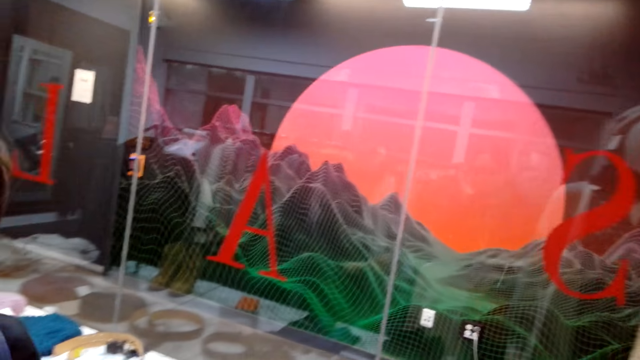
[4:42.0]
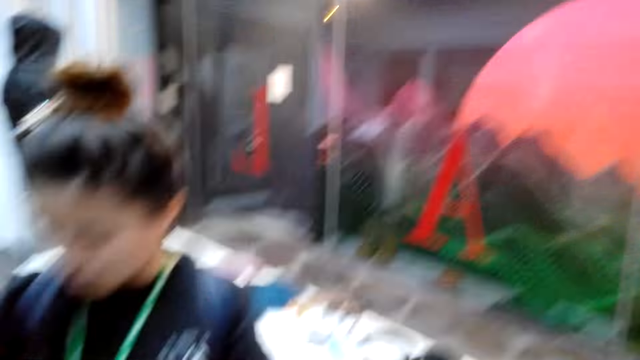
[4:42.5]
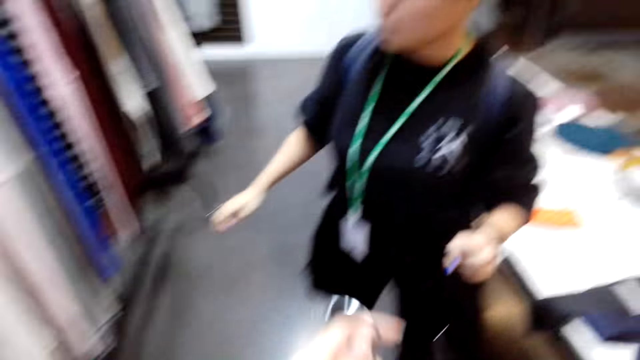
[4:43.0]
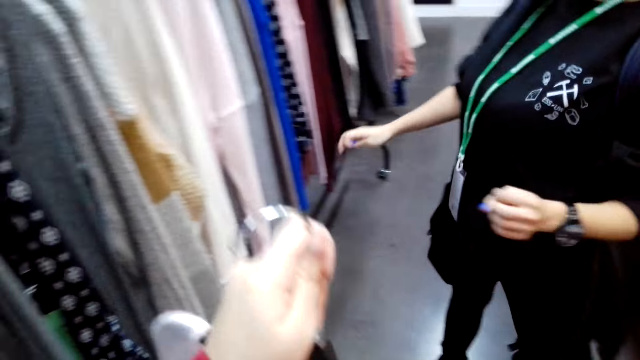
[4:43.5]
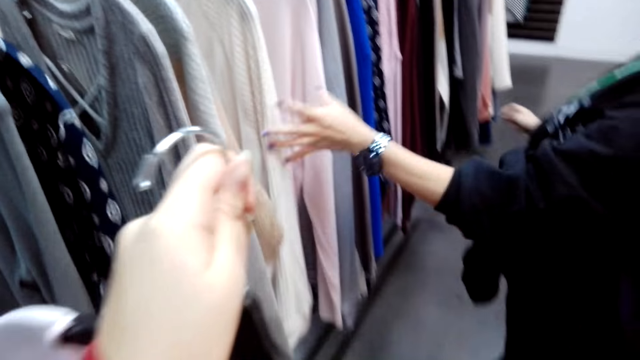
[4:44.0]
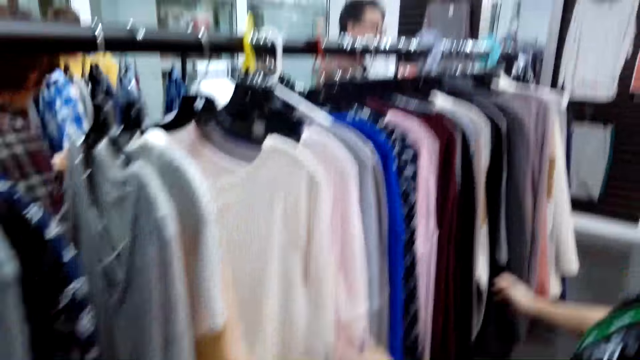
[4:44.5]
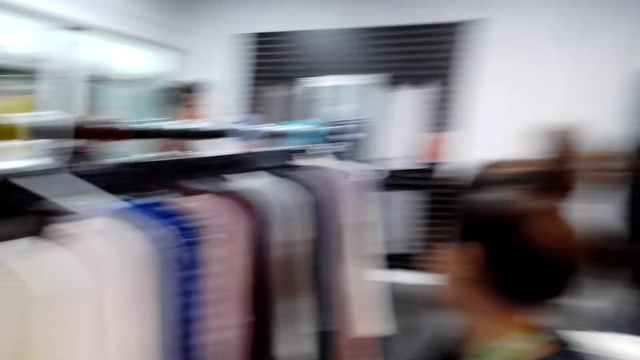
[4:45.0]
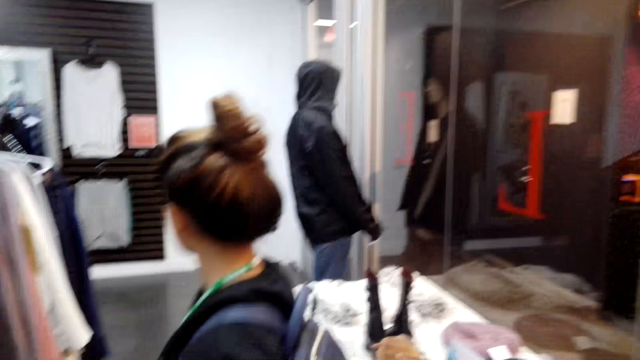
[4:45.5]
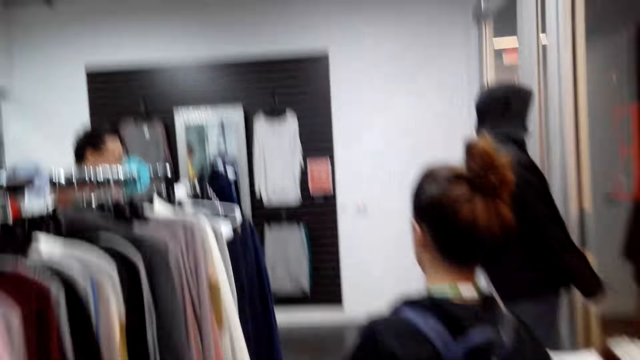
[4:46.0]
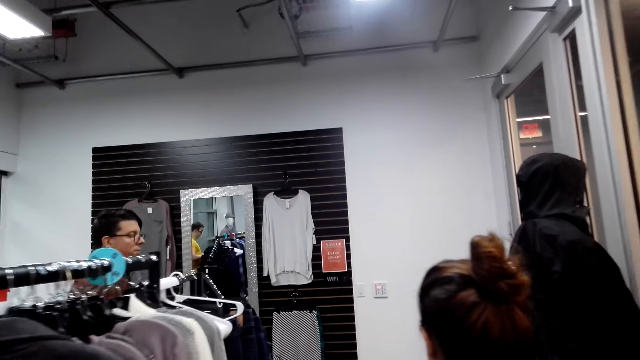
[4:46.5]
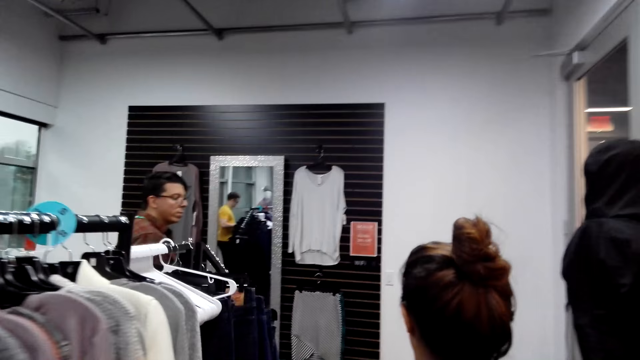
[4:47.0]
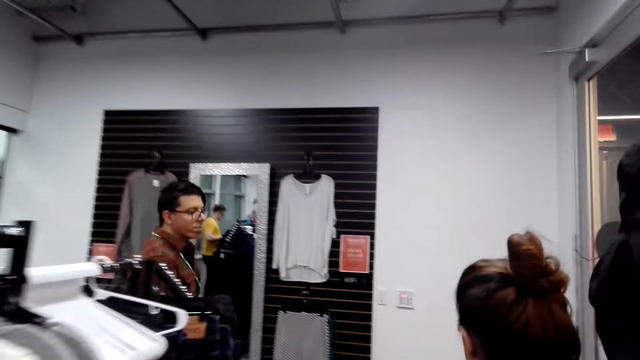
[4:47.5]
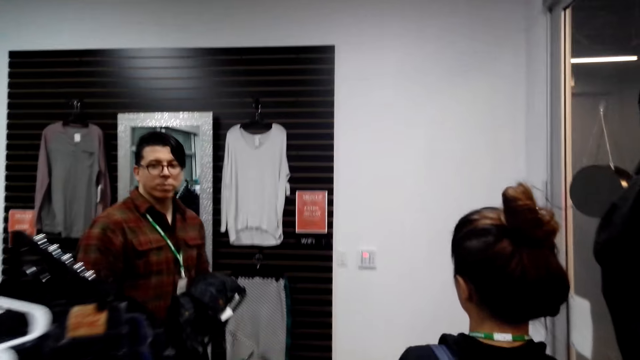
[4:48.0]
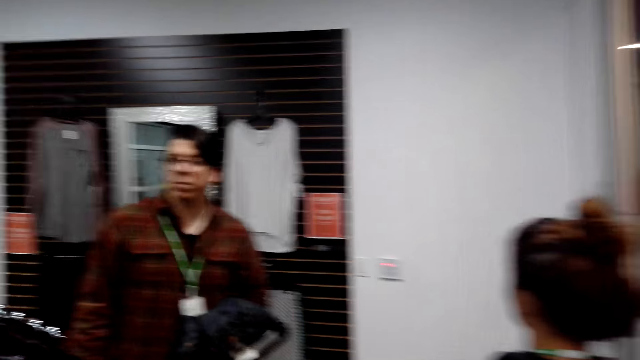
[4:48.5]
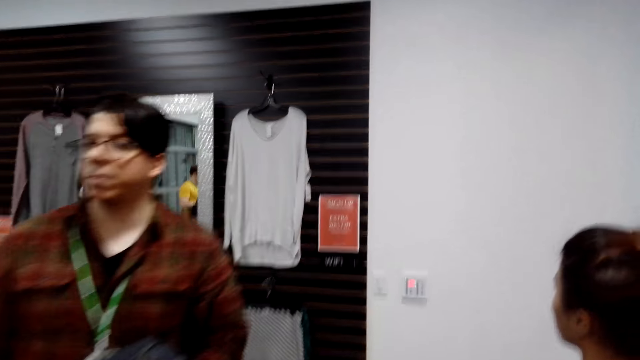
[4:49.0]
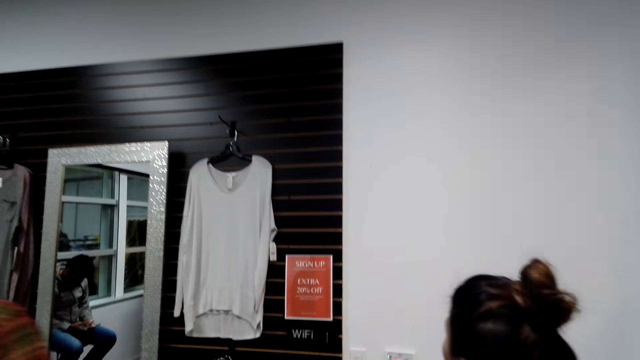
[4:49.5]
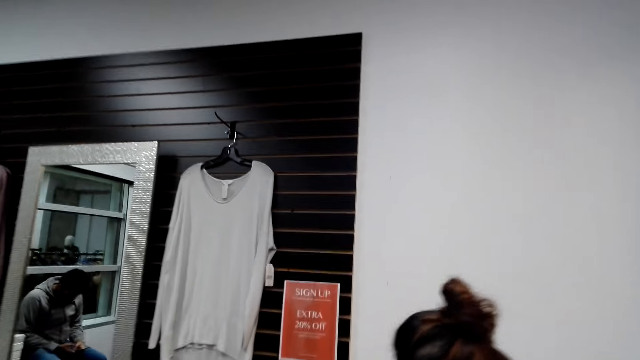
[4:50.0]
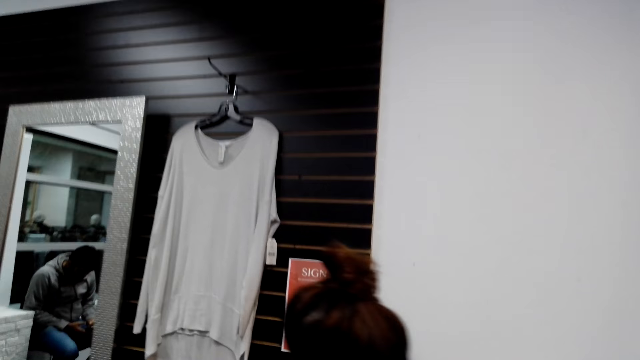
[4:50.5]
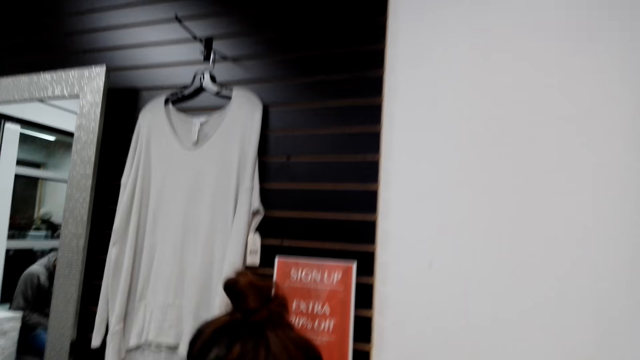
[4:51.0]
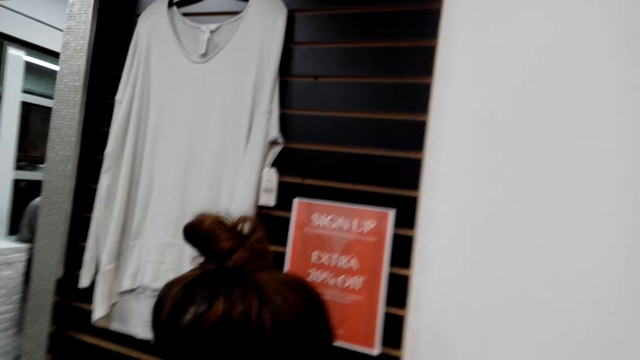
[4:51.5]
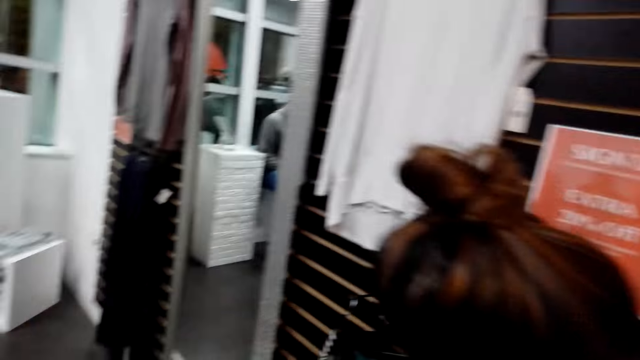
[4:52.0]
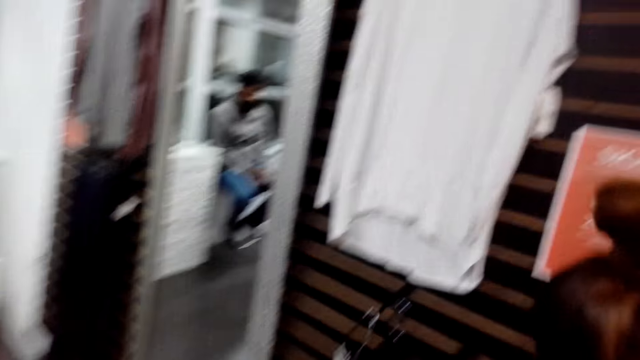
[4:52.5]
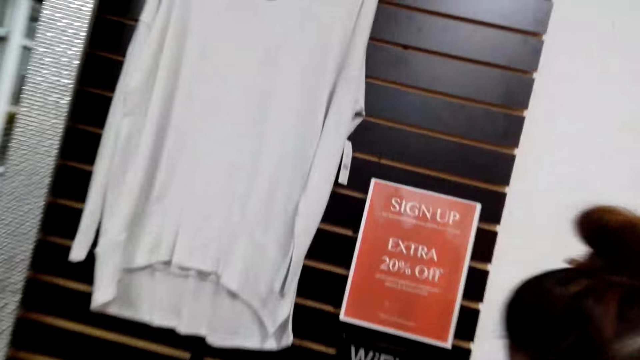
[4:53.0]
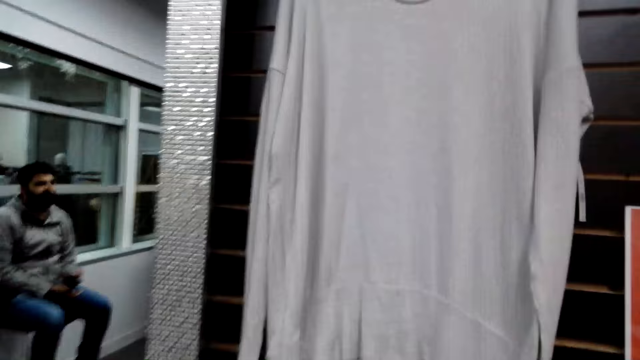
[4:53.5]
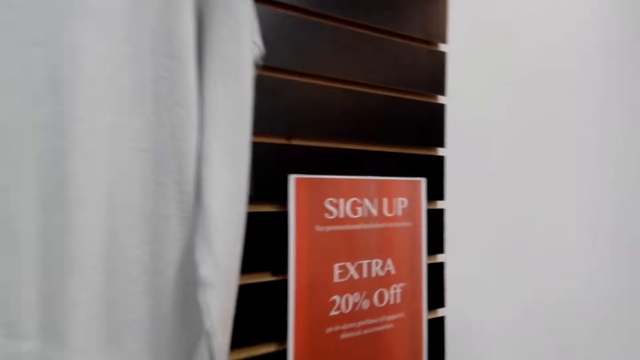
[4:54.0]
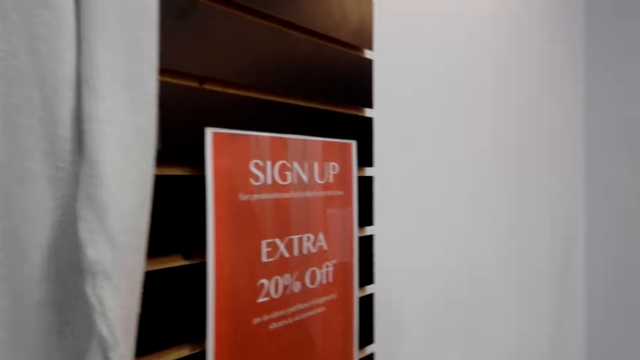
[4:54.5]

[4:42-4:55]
The camera wearer turns to the hanging line. They walk behind a woman. The woman walks around the store. The camera wearer looks at a signup poster together with the woman. They talk with the woman.

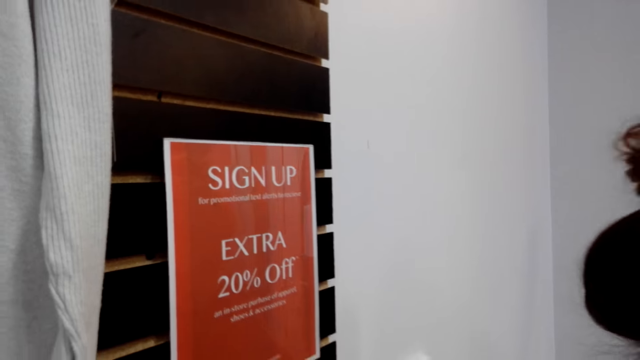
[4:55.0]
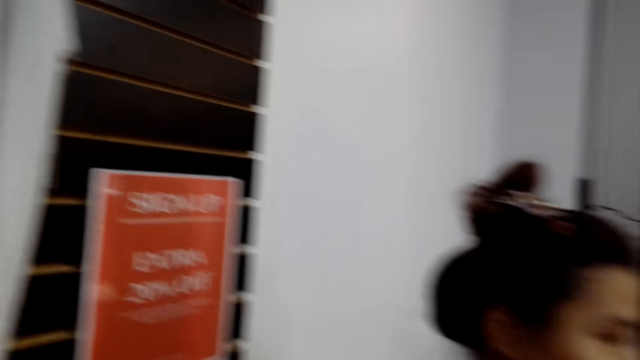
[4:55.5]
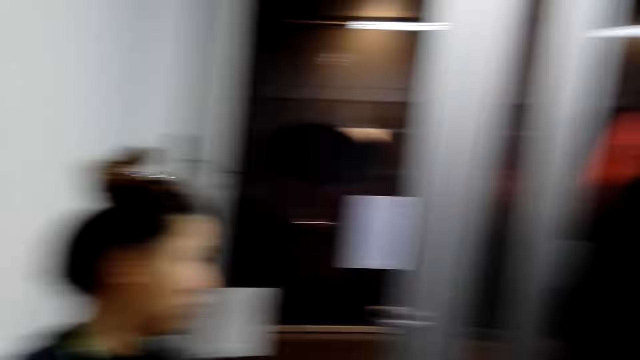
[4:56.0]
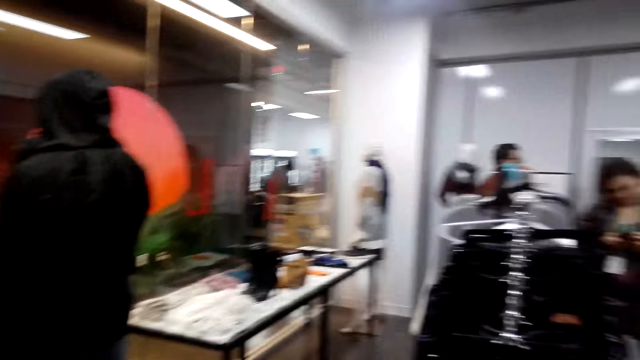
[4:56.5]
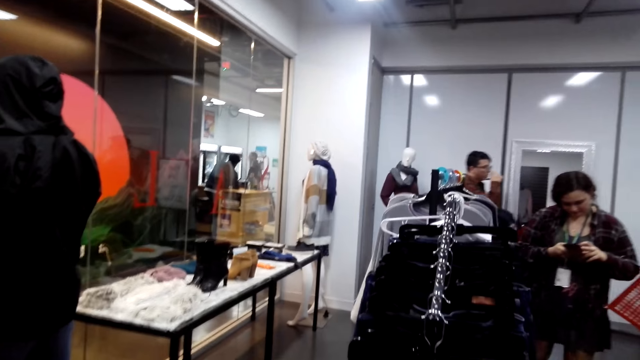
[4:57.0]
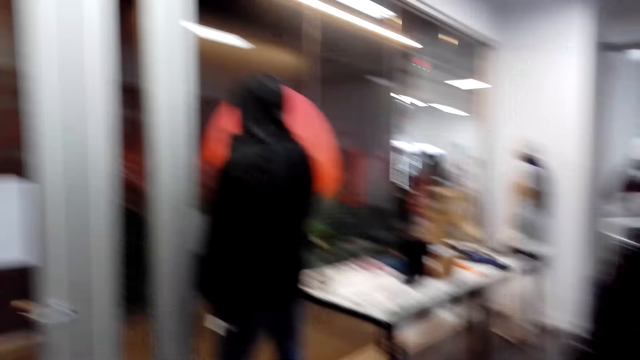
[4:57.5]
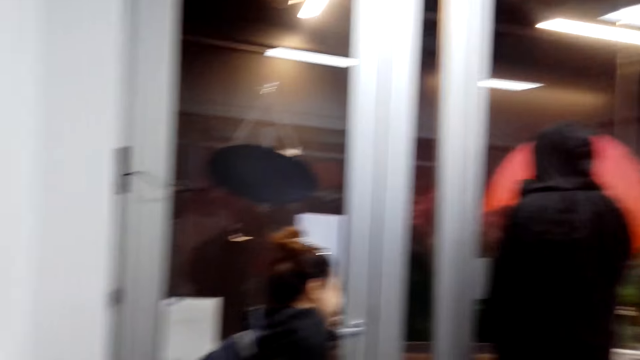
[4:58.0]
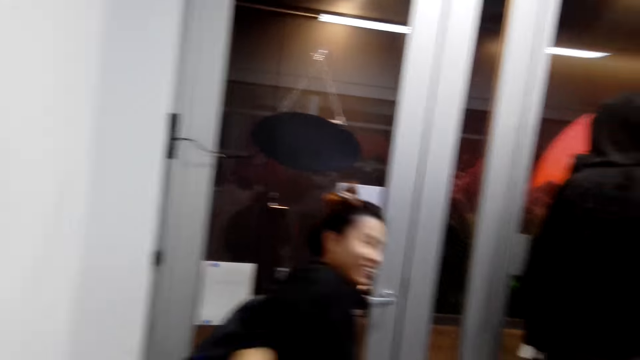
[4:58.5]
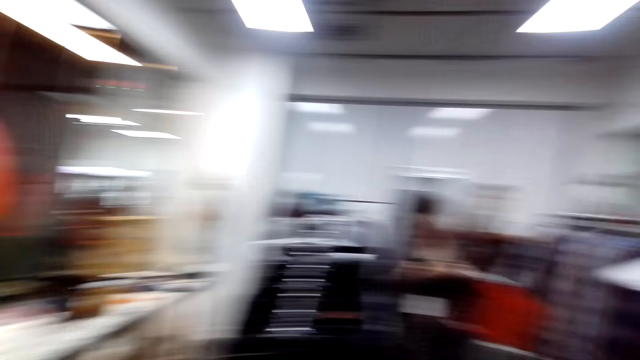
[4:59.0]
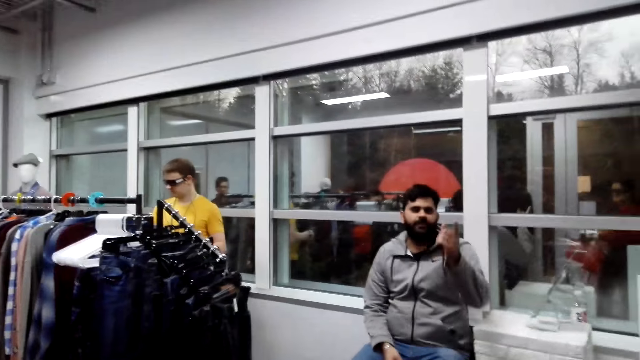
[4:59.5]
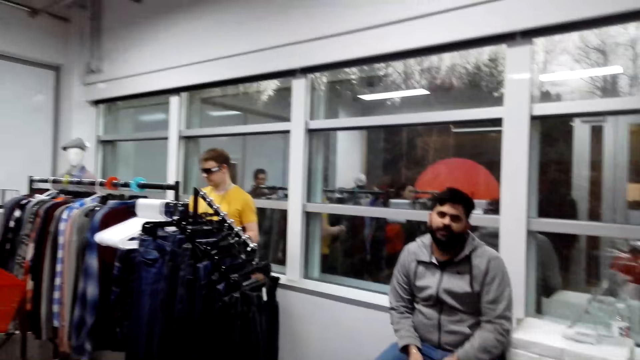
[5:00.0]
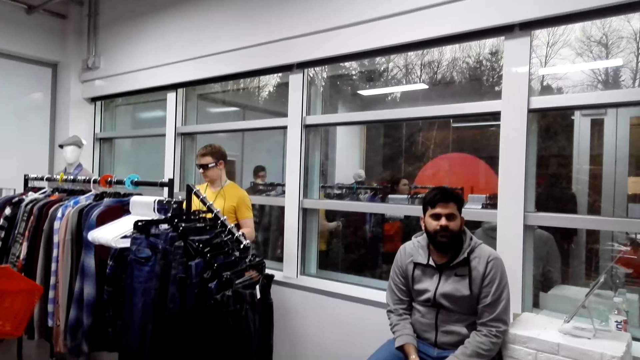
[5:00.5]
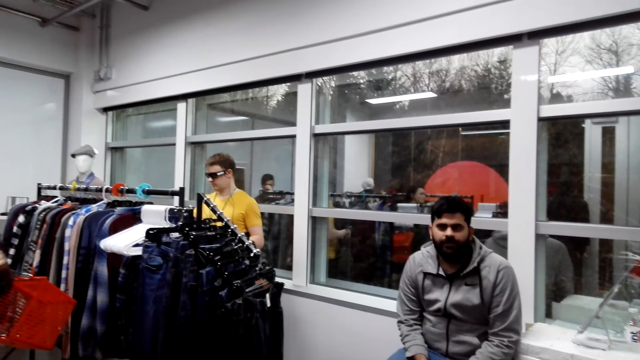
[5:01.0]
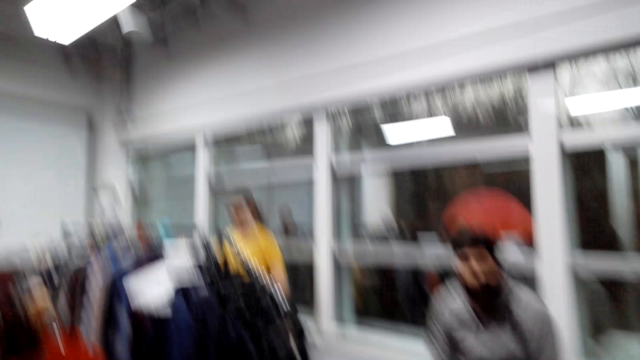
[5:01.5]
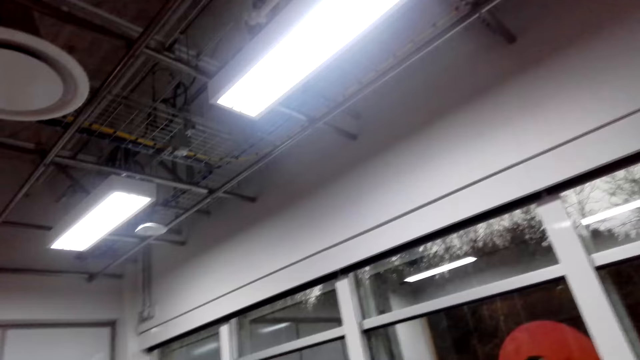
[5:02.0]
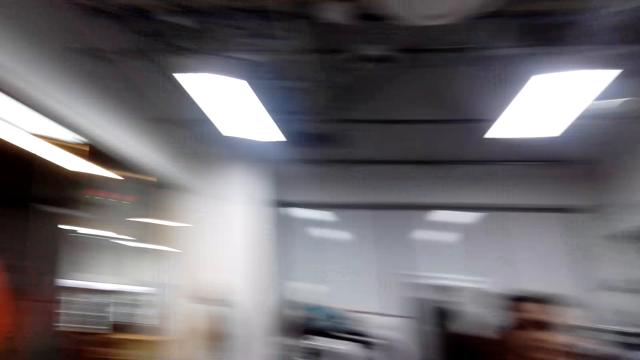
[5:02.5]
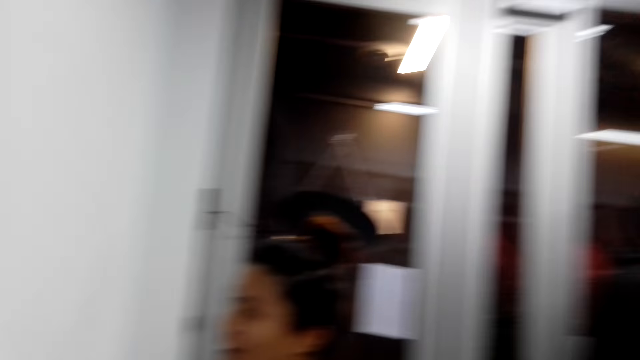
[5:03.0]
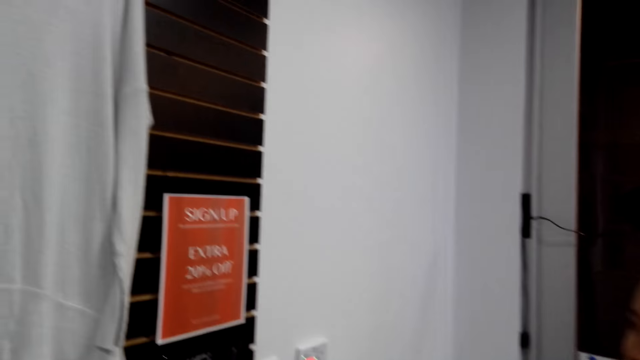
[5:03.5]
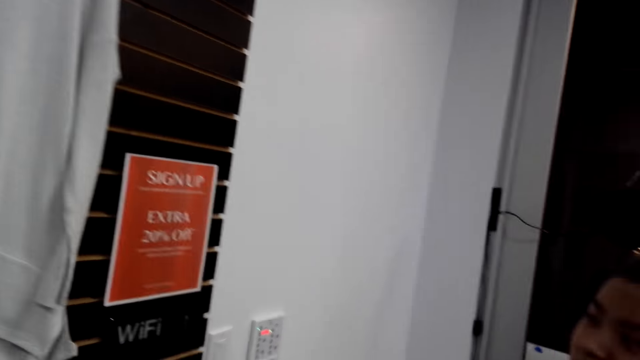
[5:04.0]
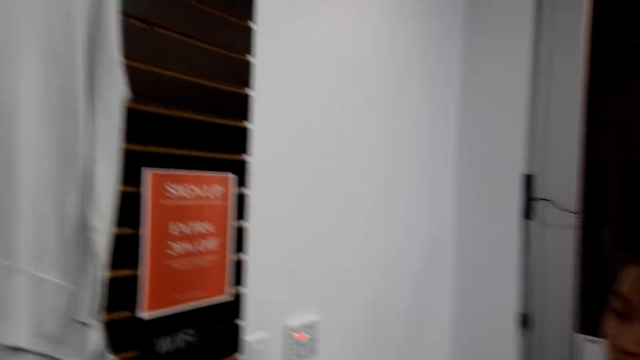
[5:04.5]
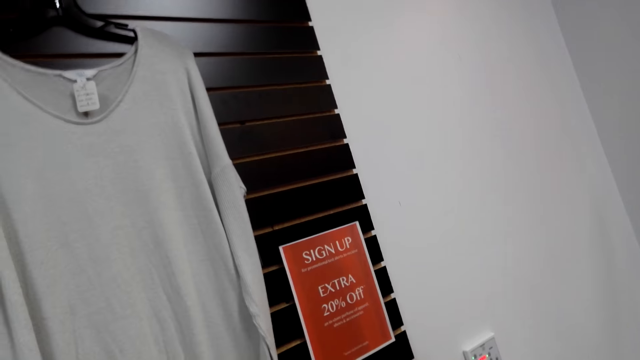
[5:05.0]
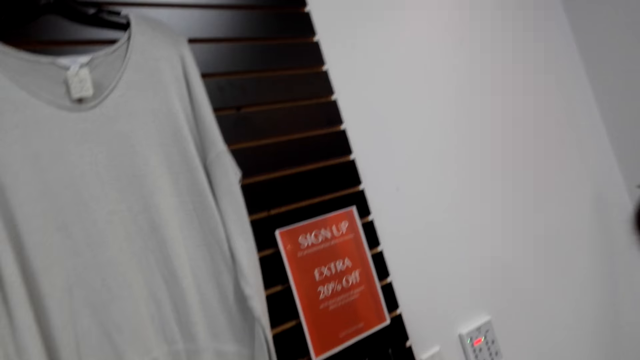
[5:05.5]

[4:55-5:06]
The camera wearer laughs together with a woman. They look around. The woman stands in the store. A man talks to the camera wearer using hand gesture. The man sits on a stool in the store. The camera wearer talks. The woman talks.
